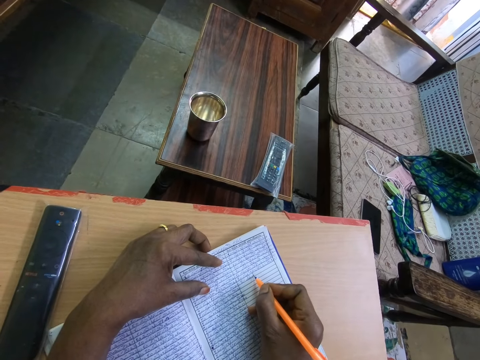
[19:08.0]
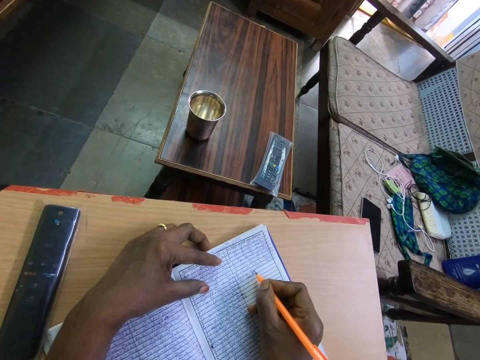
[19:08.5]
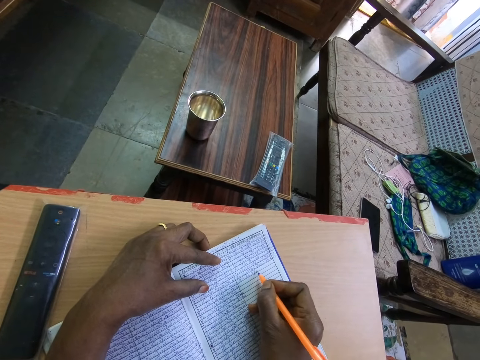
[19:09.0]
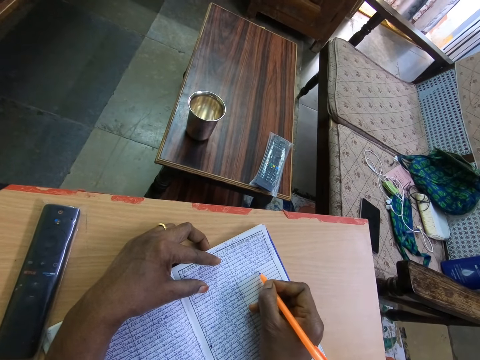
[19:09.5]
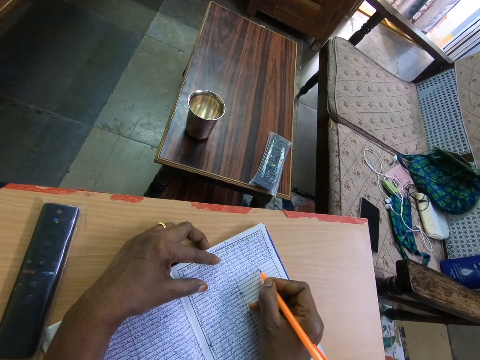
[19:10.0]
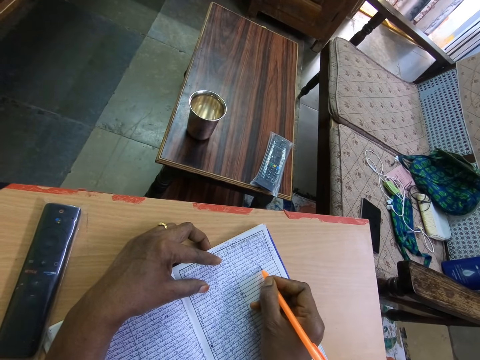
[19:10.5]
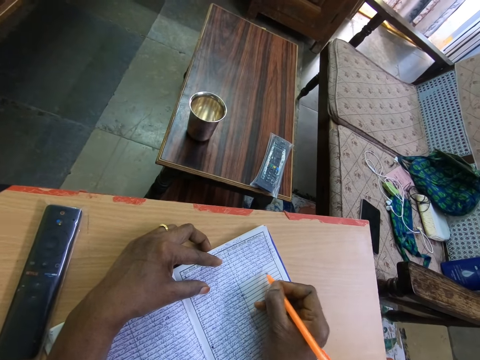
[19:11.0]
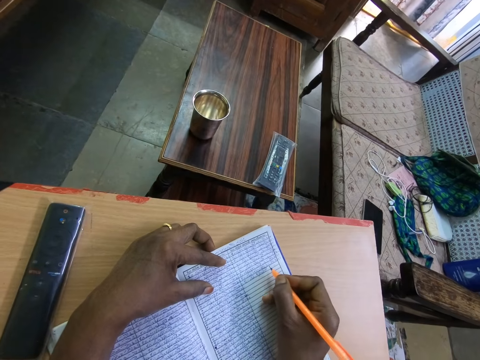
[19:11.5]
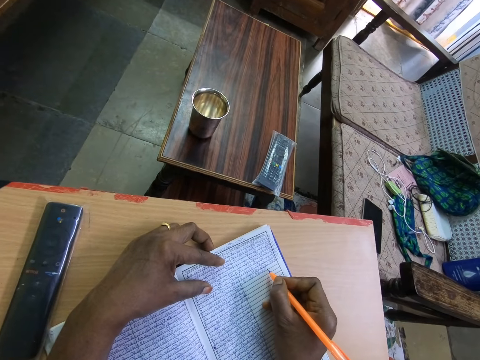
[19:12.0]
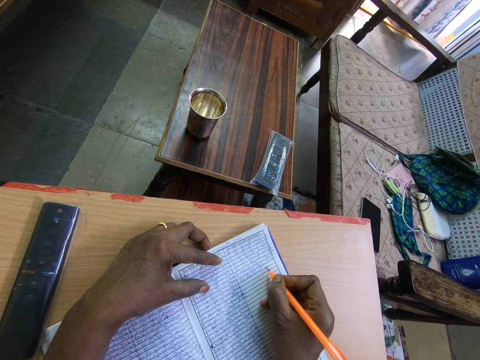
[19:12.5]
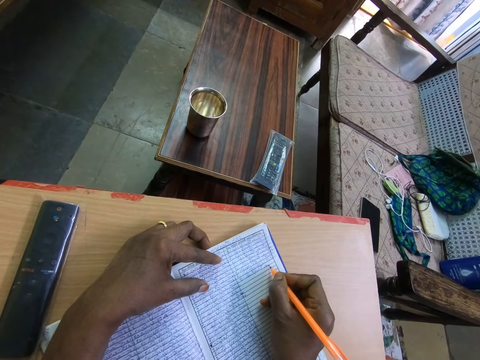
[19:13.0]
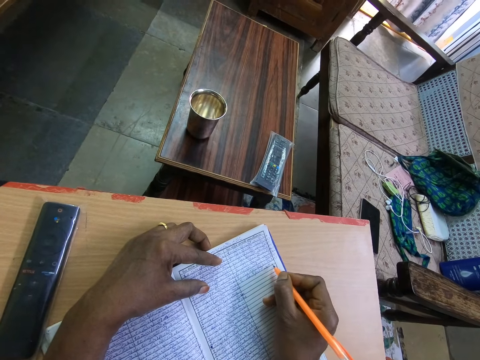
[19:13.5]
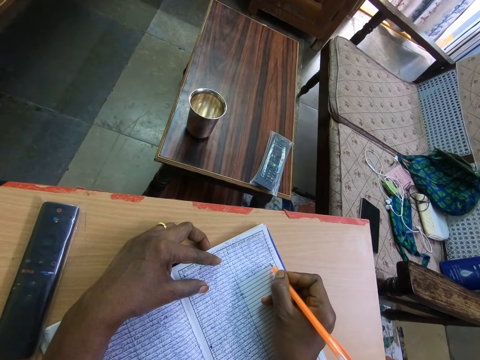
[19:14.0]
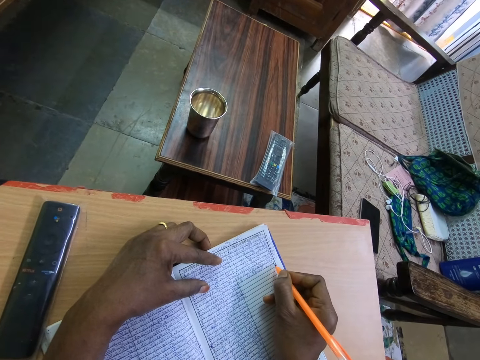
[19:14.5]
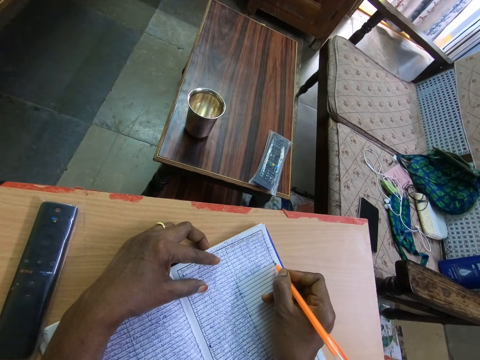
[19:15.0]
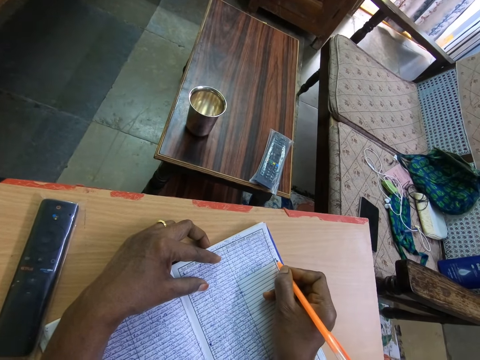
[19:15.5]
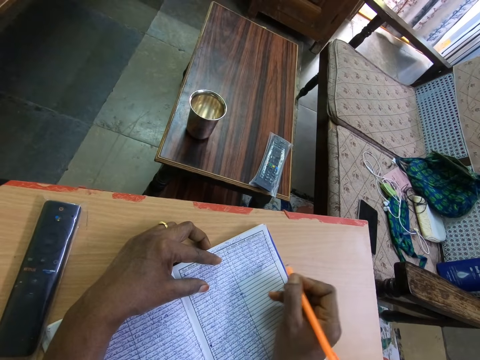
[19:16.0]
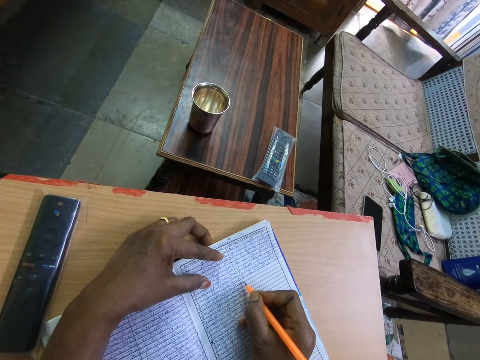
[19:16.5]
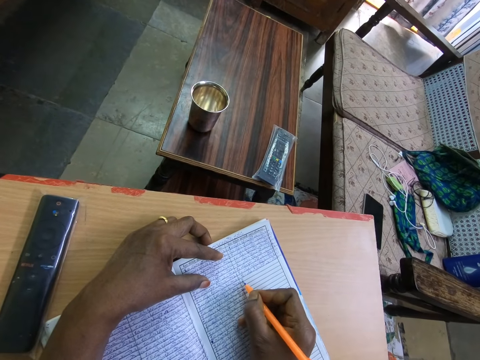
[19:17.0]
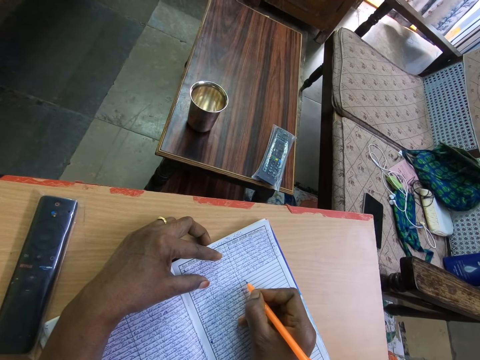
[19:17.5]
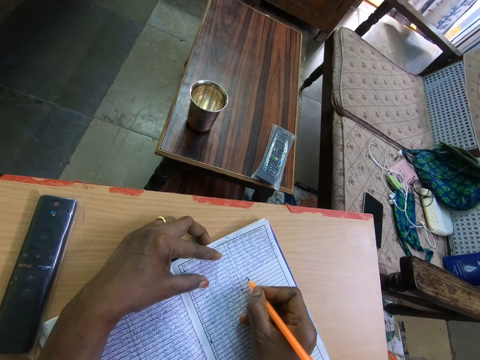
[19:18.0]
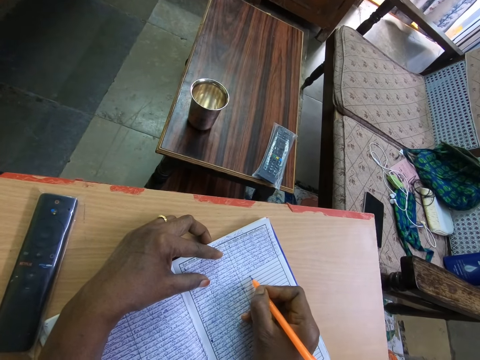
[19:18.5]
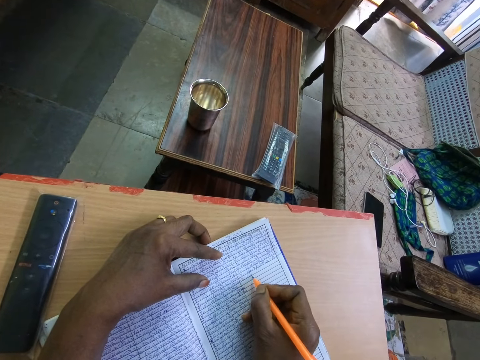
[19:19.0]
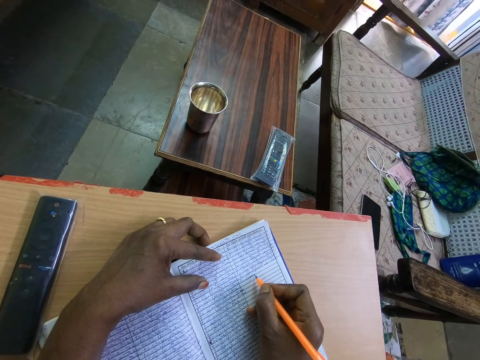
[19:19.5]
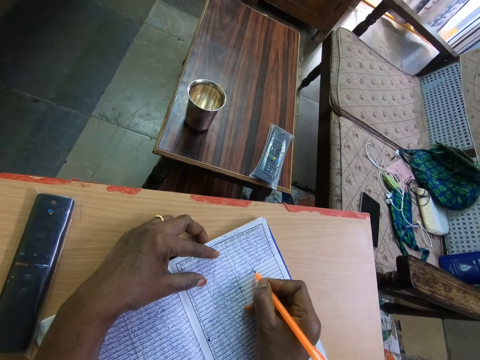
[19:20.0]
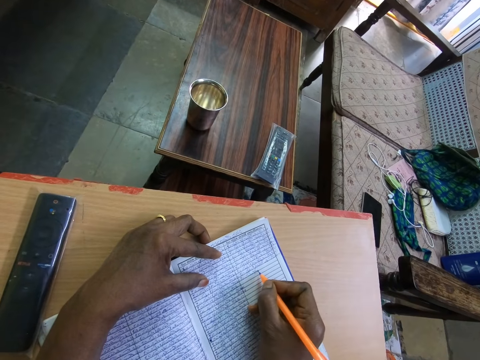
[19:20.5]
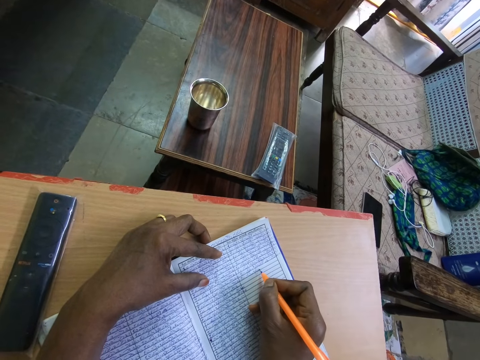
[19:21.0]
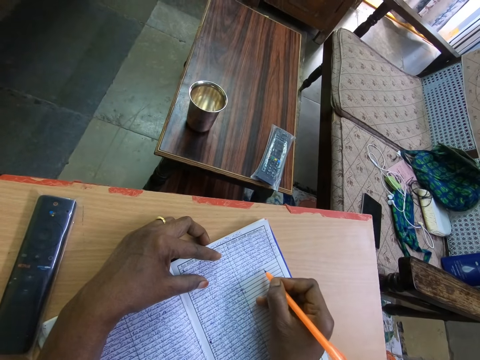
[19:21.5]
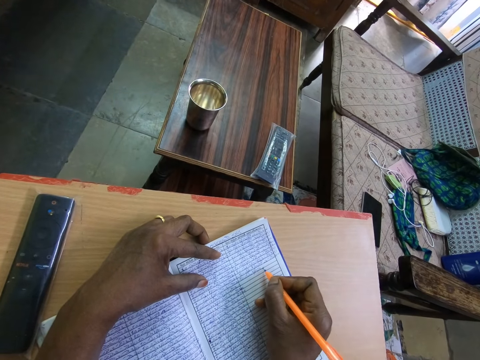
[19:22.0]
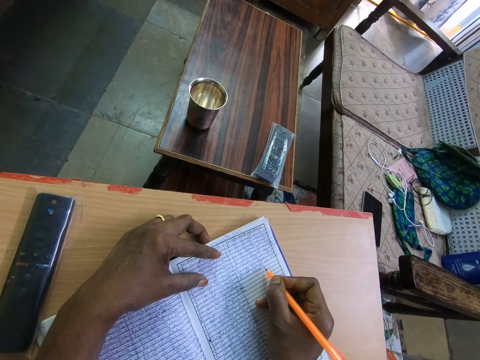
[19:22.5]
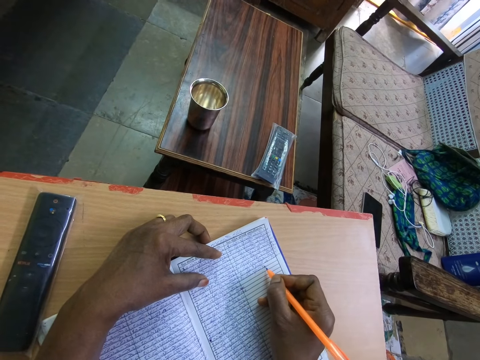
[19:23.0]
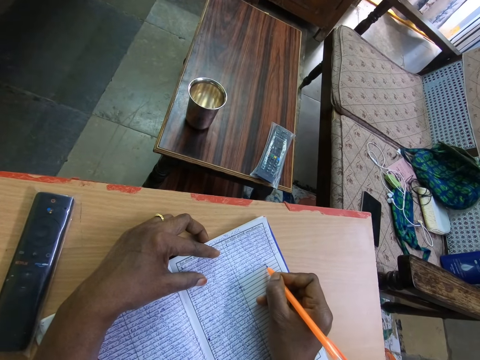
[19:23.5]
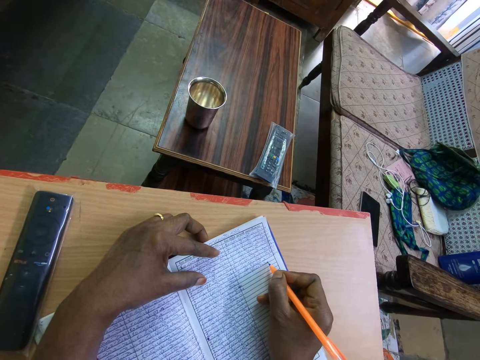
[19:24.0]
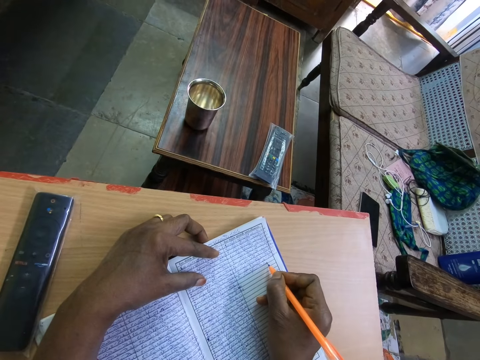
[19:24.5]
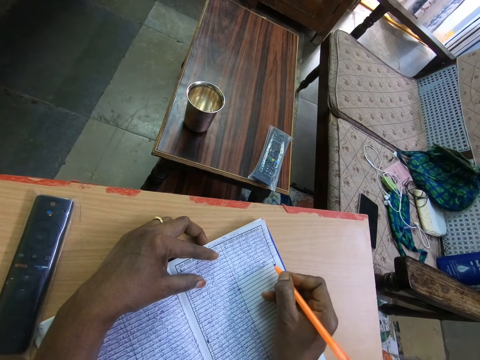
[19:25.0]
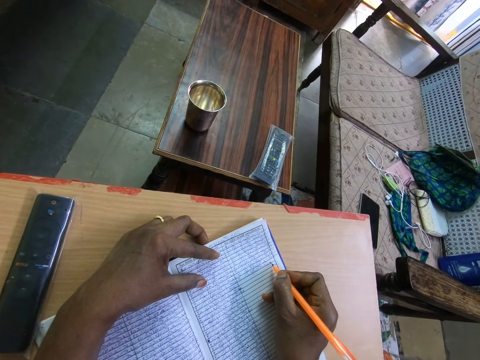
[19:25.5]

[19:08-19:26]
The camera wearer adjusts a pen on a book. They write on the book with the pen. They adjust the pen on the book. They write on the book with the pen. They stop. They adjust the pen on the book. They write on the book with the pen. They adjust the pen on the book. They write on the book with the pen. They adjust the pen on the book. They write on the book with the pen.

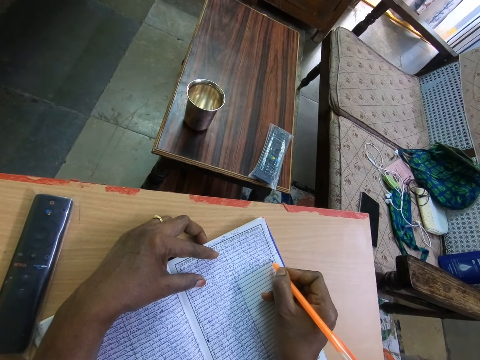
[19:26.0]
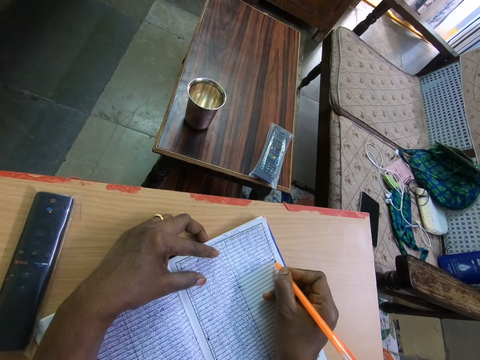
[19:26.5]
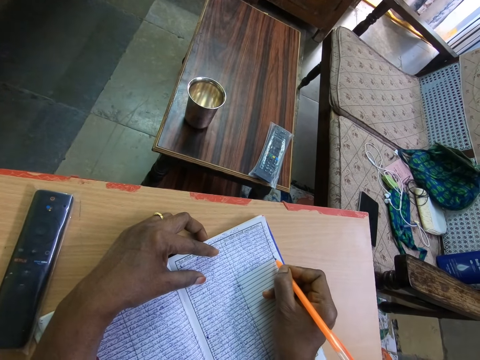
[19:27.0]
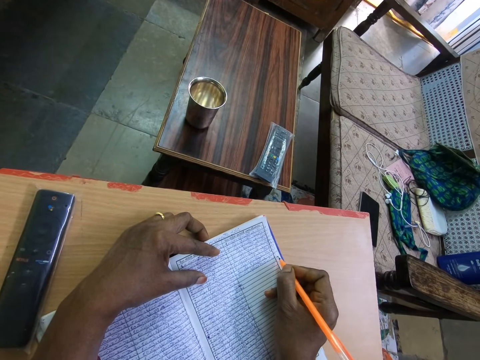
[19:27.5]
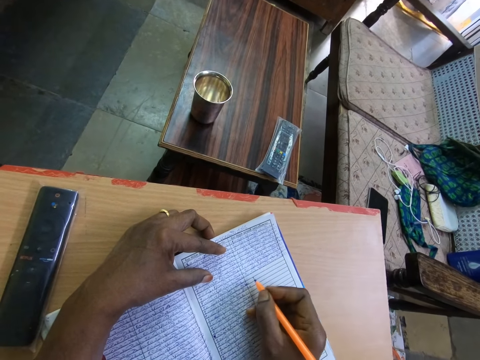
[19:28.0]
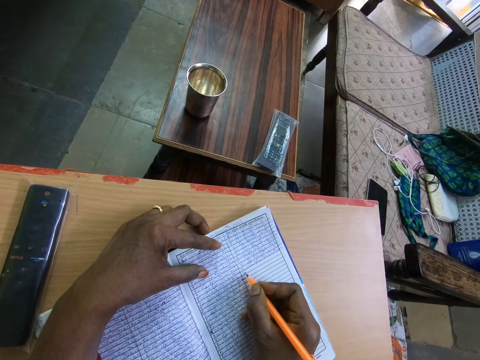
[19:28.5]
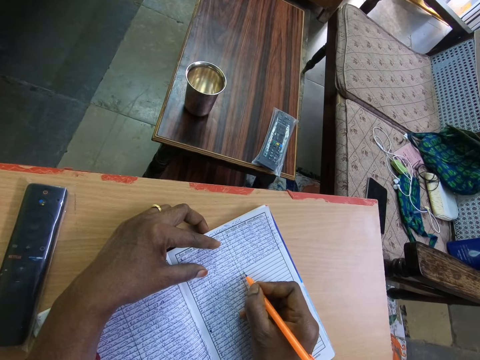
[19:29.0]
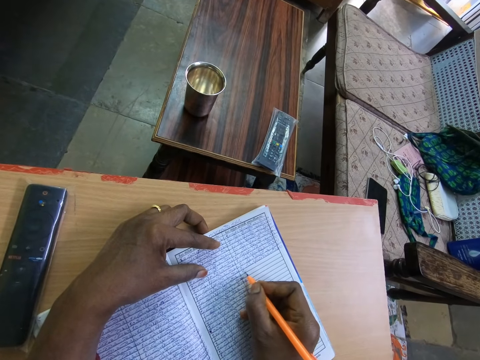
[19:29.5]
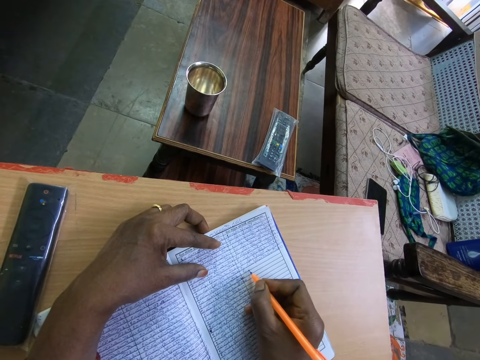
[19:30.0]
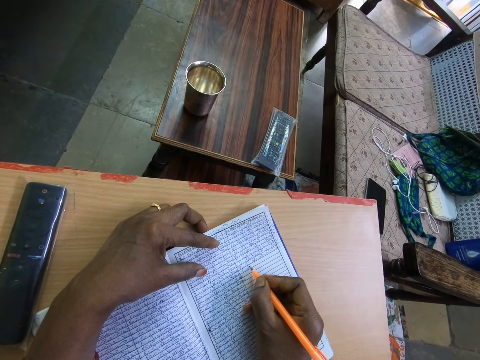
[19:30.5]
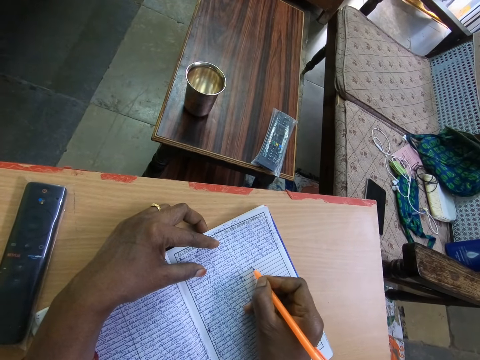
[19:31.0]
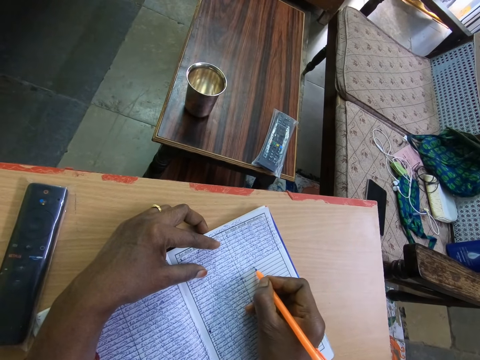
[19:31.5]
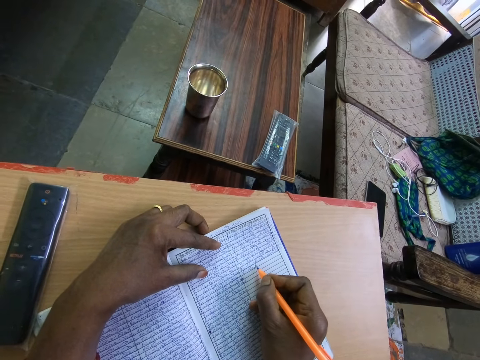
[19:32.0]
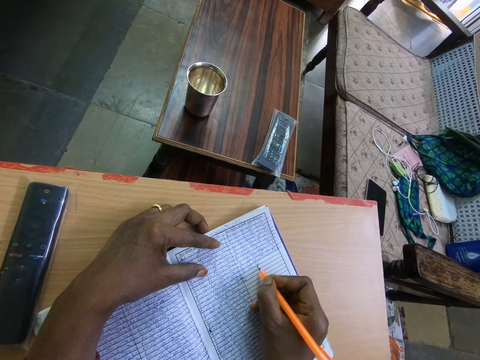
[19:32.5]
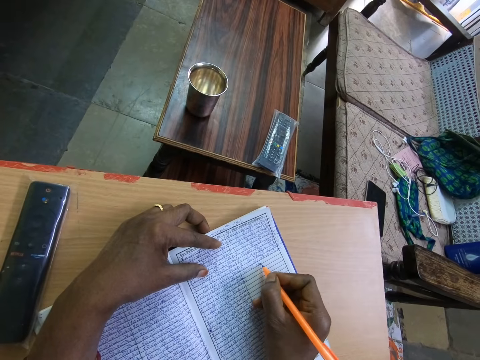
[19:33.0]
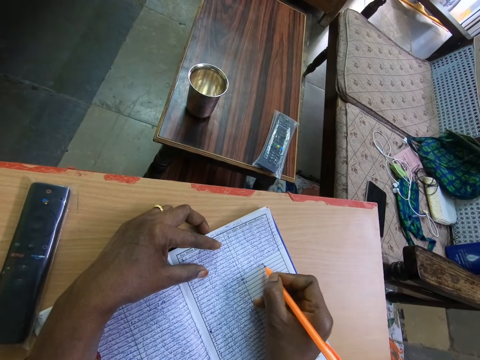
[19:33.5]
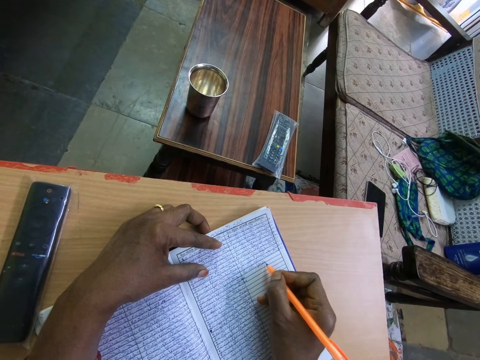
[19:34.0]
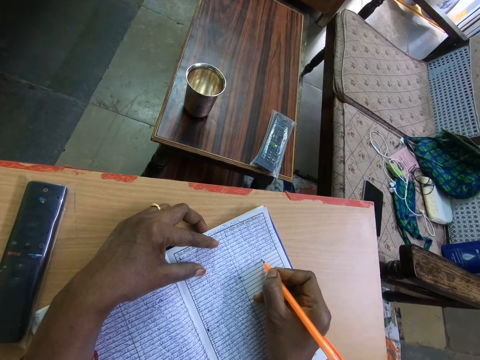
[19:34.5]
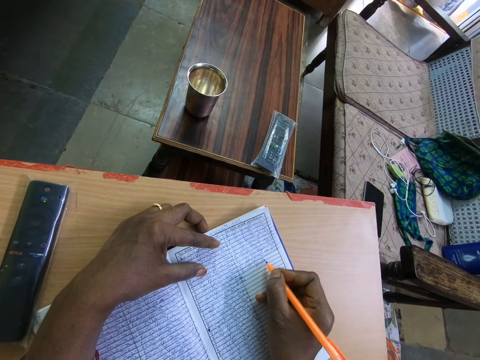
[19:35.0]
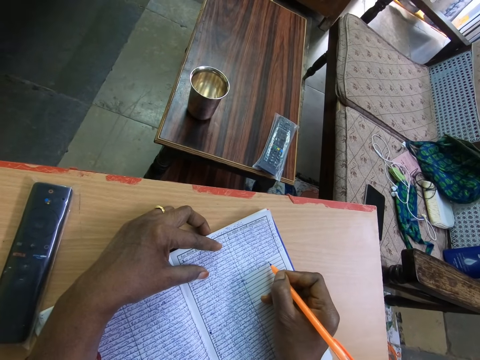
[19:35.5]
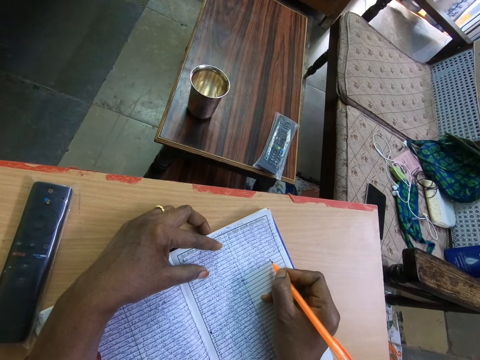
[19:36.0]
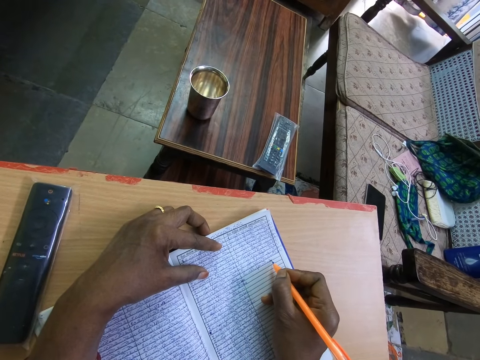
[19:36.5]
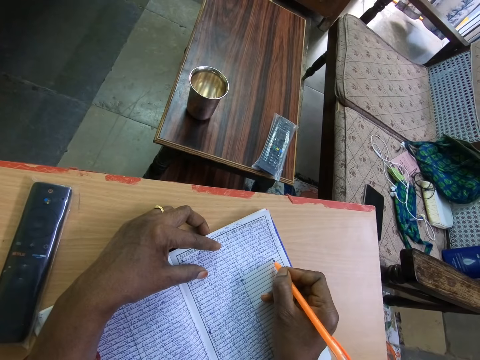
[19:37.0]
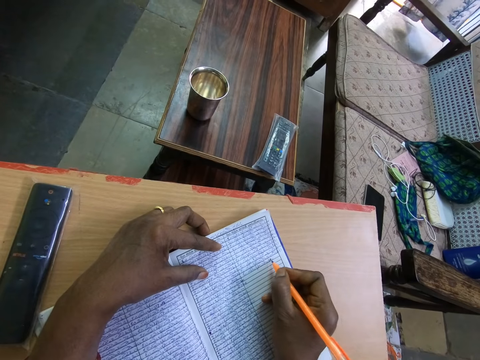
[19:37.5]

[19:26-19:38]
The camera wearer stops. They adjust a pen on a book. They write on the book with the pen.
